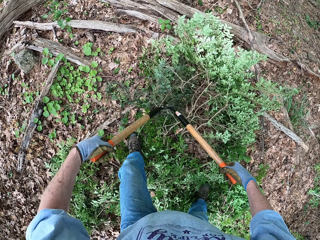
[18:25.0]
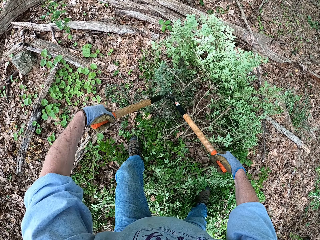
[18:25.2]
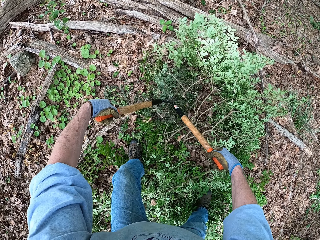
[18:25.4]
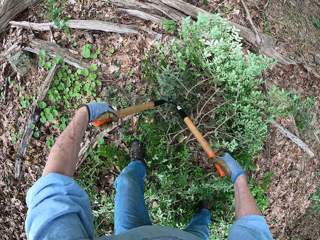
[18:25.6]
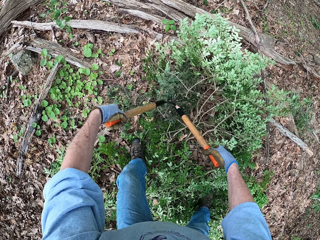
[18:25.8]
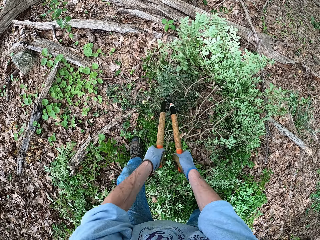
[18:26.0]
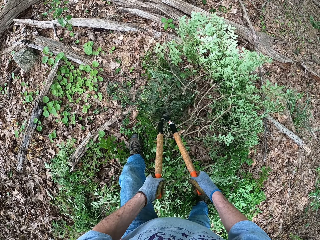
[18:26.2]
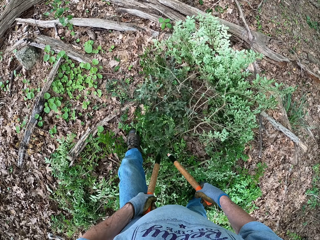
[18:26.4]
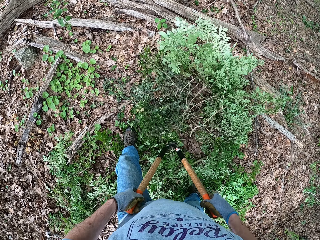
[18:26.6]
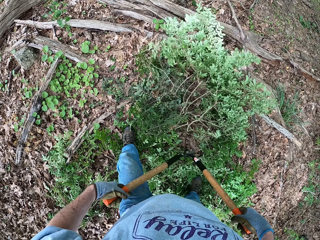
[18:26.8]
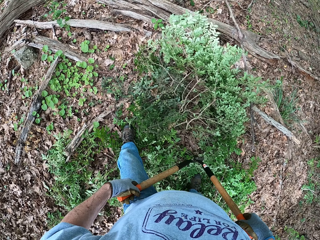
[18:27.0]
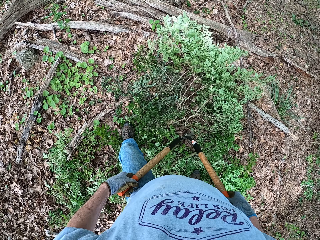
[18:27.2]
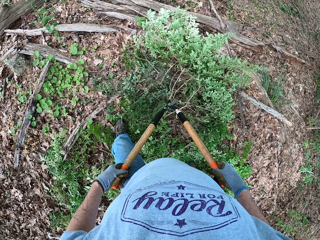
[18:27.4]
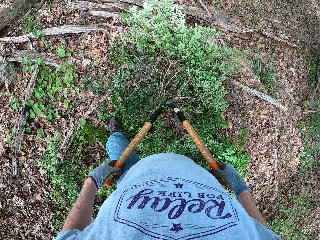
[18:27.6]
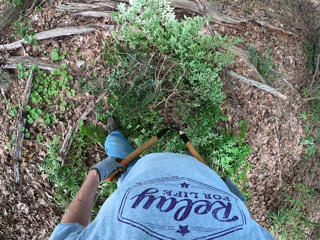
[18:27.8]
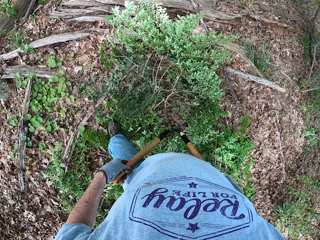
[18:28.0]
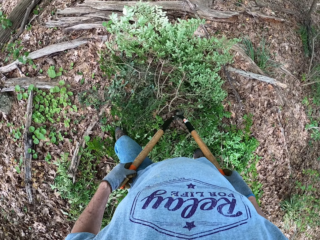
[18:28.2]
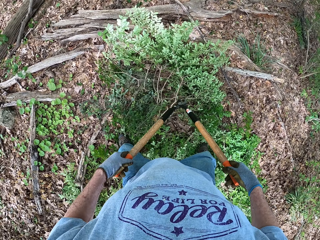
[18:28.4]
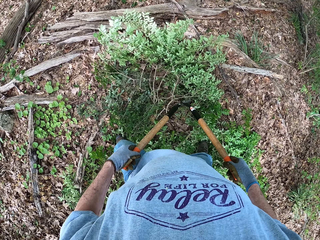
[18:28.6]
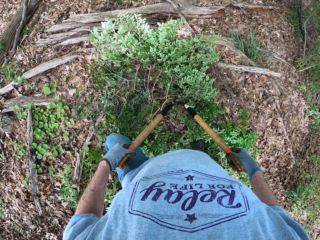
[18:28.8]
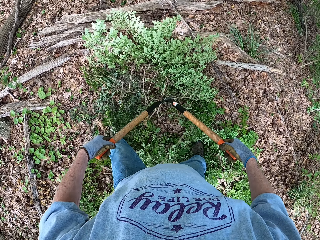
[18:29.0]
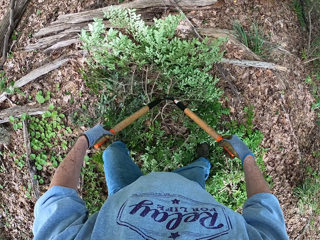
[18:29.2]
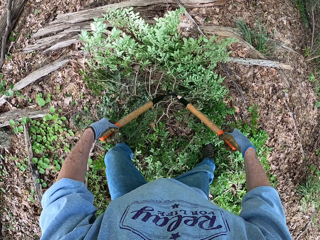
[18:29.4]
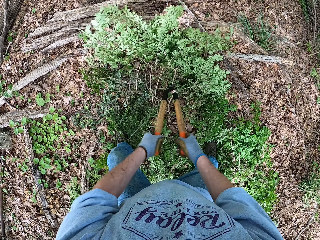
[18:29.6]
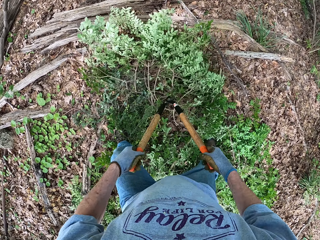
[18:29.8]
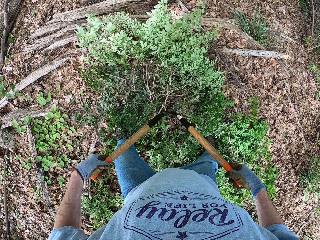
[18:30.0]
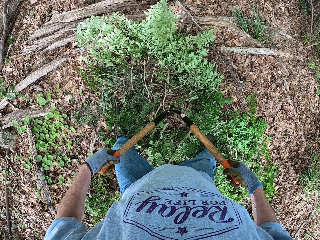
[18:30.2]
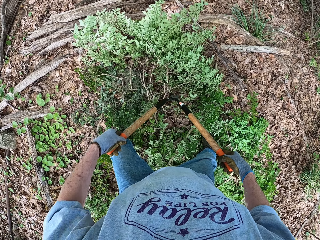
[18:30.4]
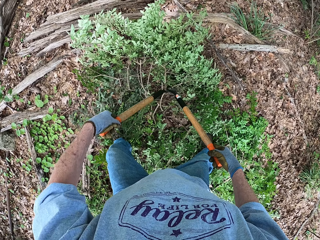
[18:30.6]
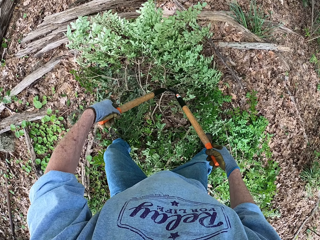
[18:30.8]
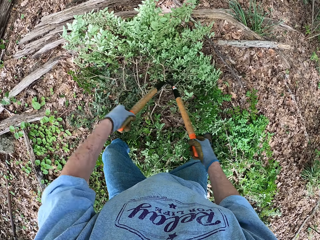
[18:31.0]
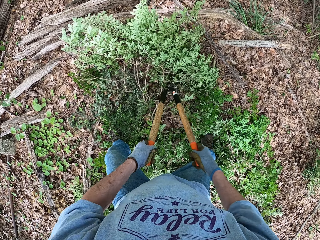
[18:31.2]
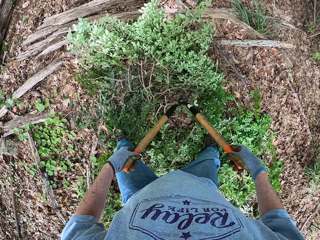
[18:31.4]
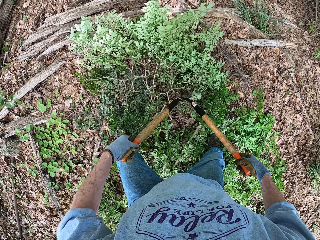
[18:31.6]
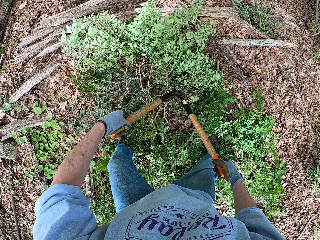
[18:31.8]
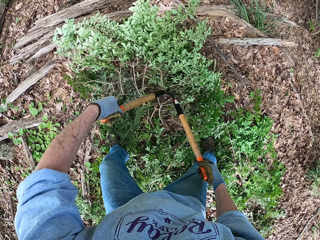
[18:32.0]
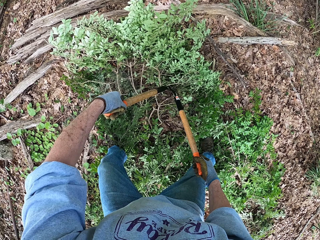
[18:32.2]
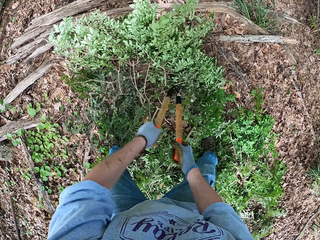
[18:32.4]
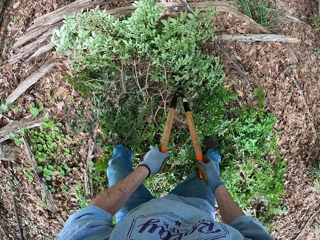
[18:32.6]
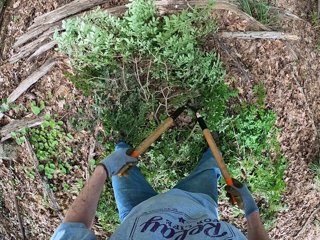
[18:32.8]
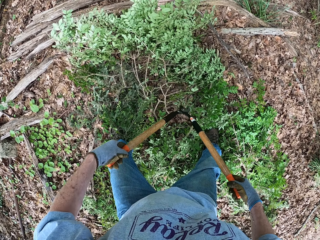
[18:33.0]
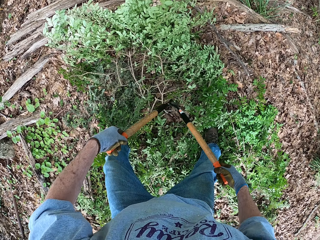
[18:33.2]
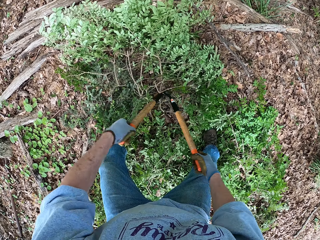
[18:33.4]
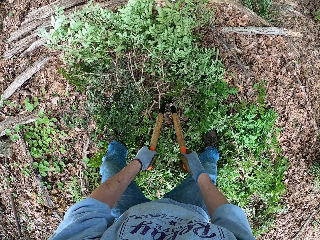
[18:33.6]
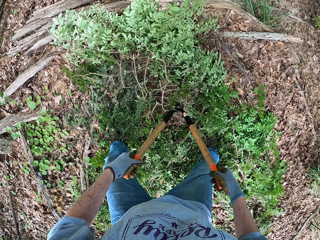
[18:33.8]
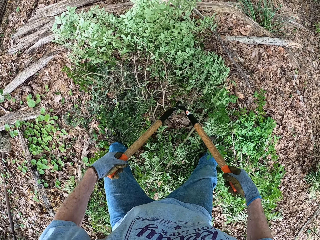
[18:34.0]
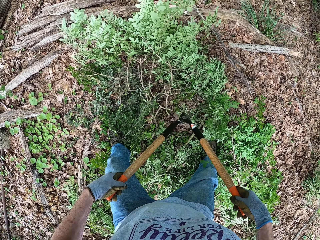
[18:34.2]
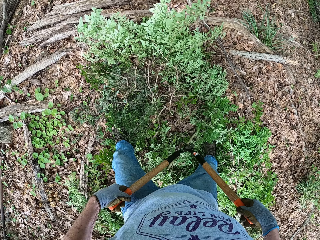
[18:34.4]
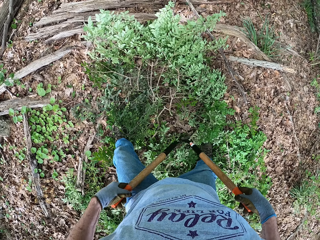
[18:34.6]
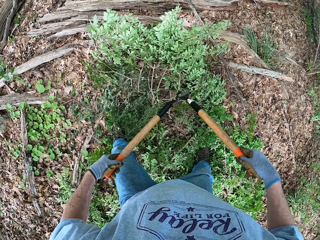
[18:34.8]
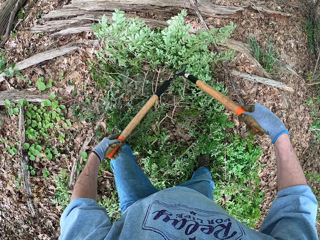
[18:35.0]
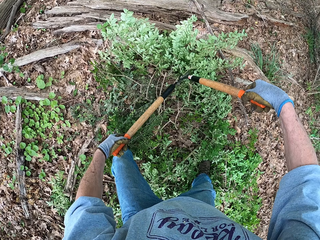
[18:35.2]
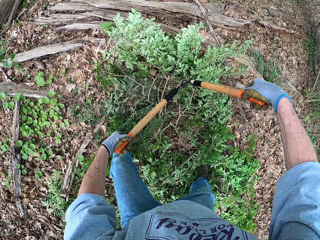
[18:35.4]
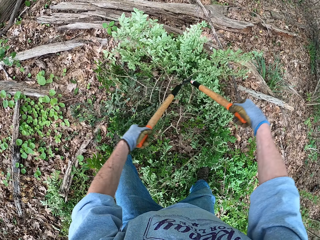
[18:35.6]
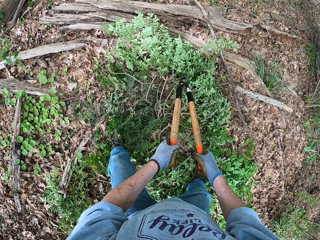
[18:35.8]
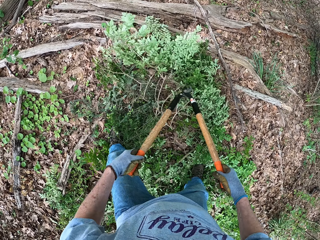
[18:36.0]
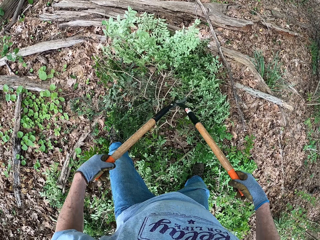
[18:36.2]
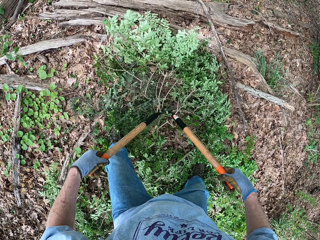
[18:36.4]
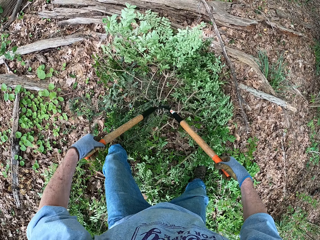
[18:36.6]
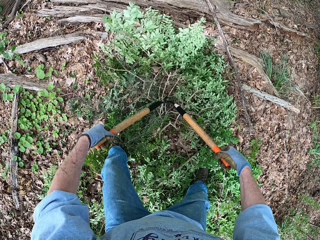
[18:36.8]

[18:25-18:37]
The camera wearer looks around the garden. They cut the tree plants with the pruning shear.

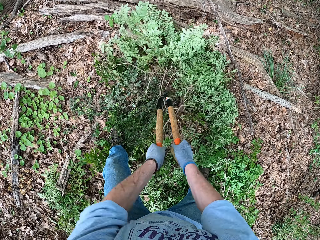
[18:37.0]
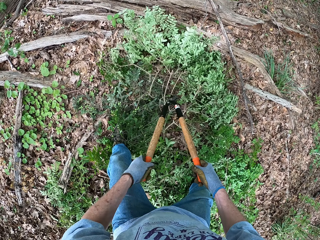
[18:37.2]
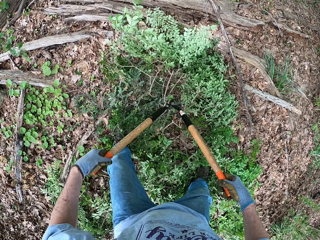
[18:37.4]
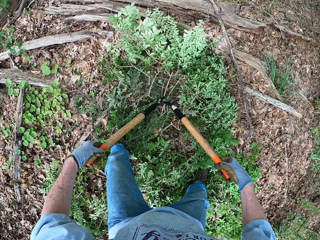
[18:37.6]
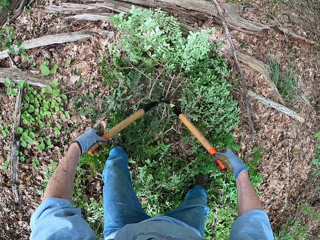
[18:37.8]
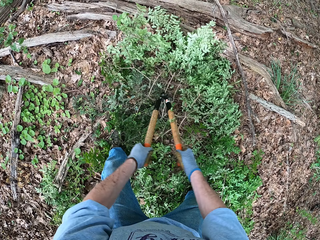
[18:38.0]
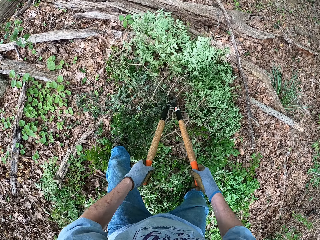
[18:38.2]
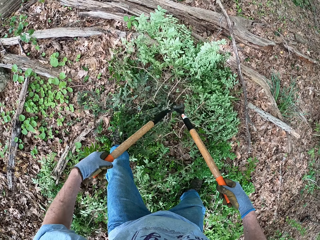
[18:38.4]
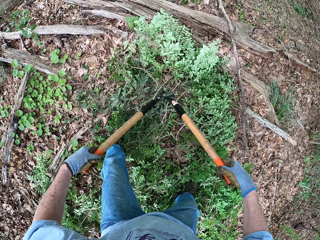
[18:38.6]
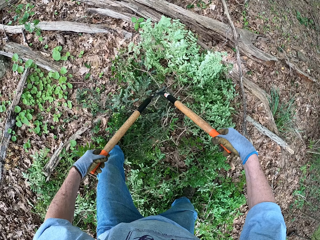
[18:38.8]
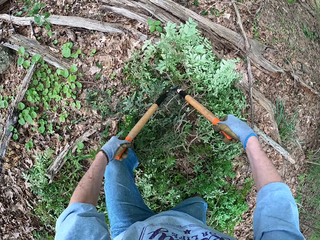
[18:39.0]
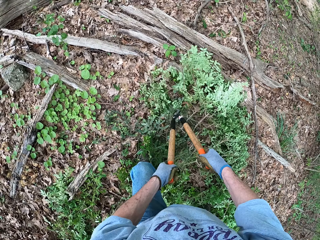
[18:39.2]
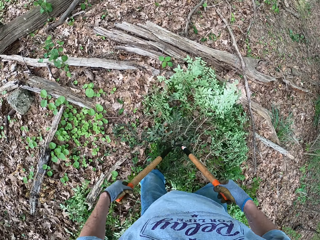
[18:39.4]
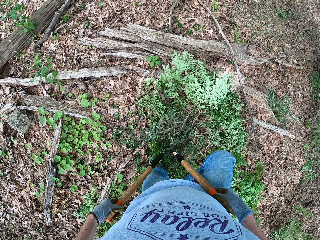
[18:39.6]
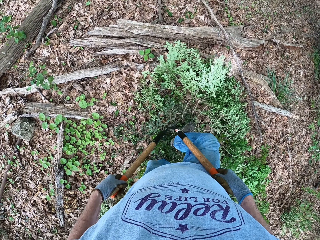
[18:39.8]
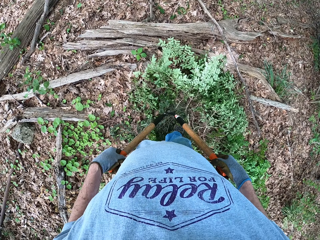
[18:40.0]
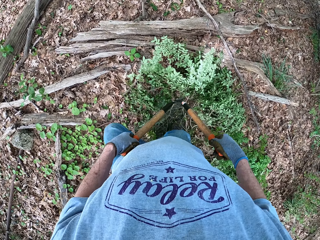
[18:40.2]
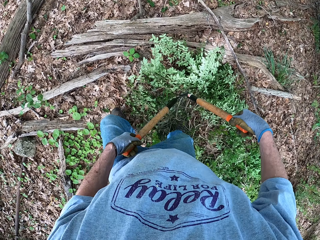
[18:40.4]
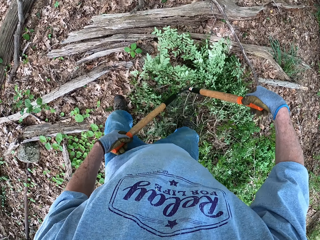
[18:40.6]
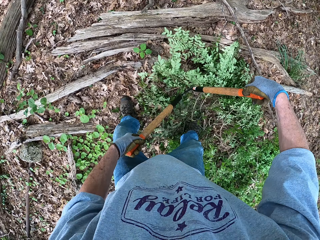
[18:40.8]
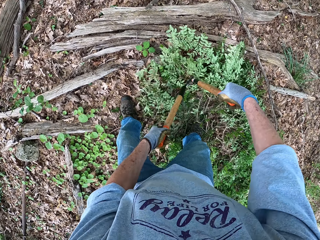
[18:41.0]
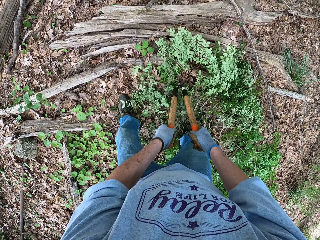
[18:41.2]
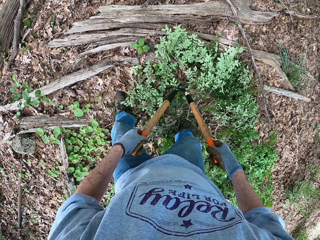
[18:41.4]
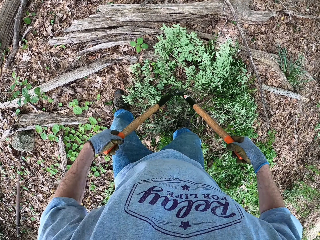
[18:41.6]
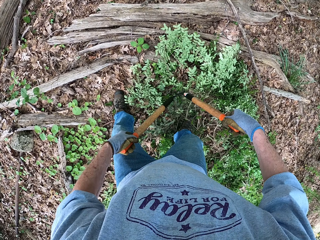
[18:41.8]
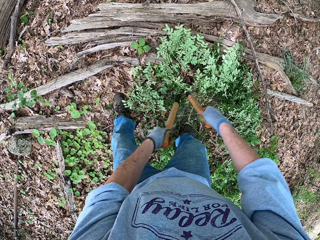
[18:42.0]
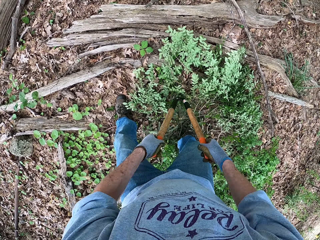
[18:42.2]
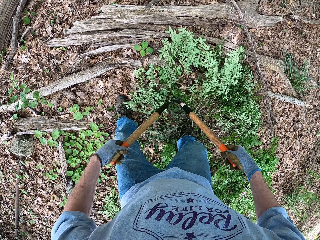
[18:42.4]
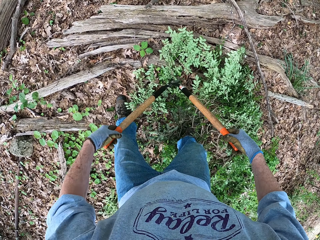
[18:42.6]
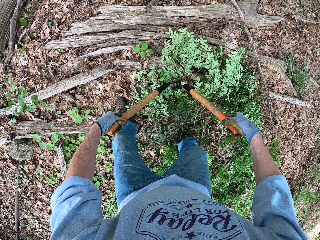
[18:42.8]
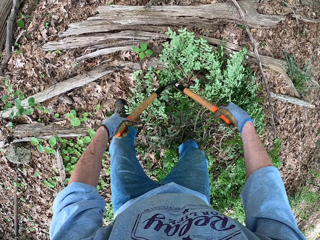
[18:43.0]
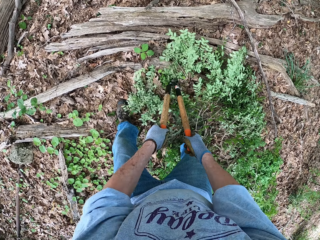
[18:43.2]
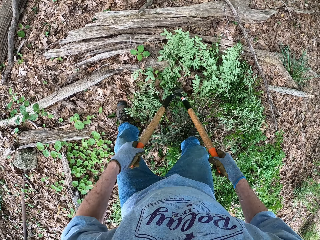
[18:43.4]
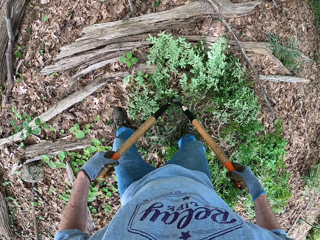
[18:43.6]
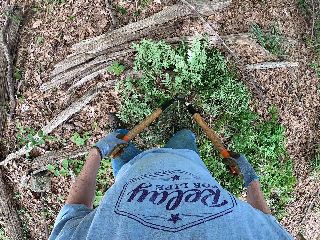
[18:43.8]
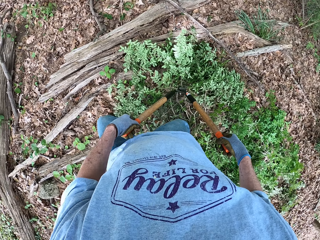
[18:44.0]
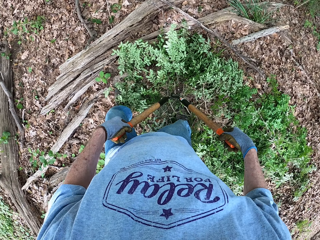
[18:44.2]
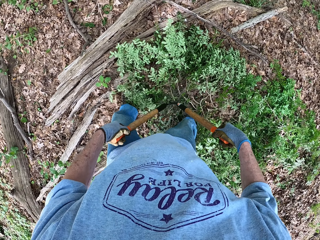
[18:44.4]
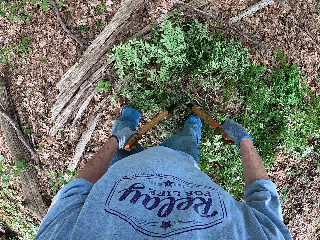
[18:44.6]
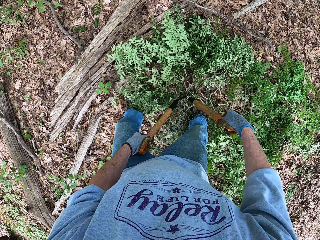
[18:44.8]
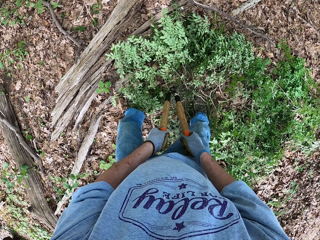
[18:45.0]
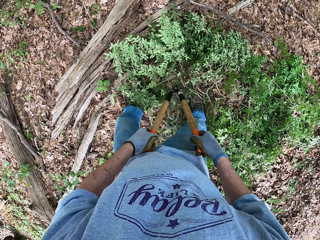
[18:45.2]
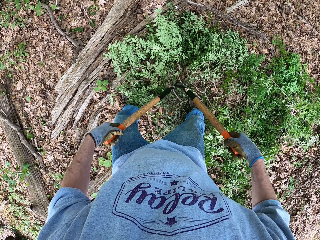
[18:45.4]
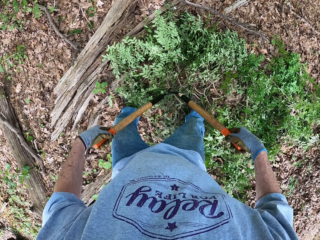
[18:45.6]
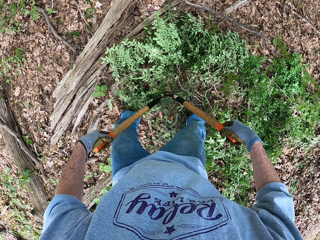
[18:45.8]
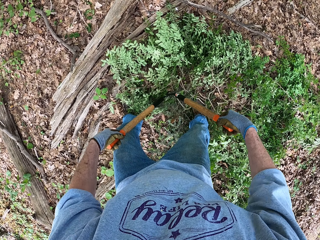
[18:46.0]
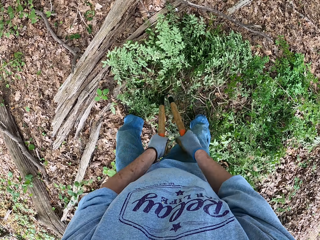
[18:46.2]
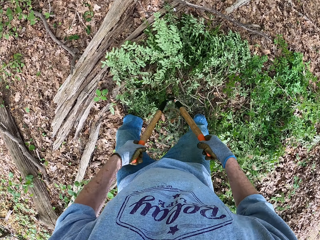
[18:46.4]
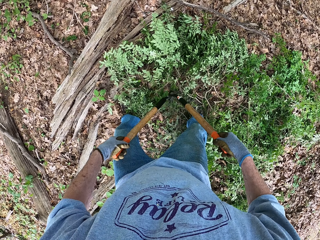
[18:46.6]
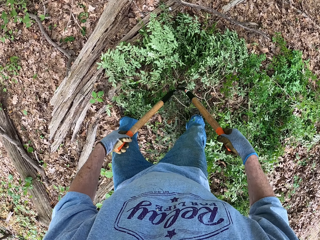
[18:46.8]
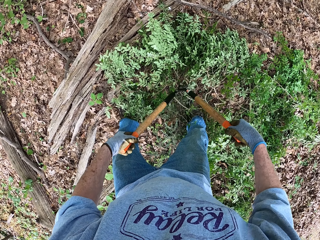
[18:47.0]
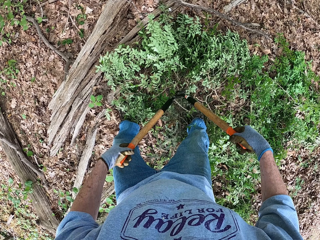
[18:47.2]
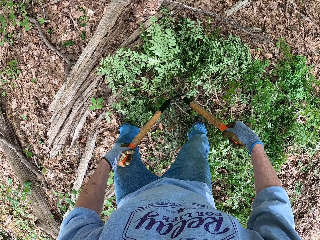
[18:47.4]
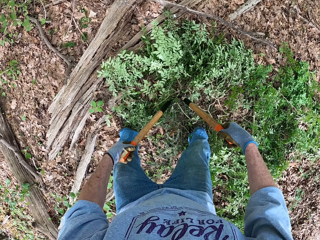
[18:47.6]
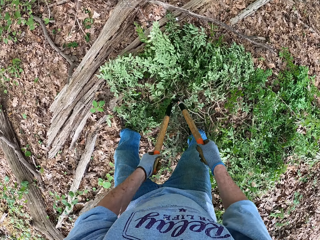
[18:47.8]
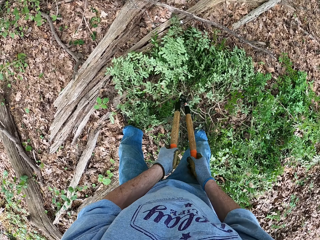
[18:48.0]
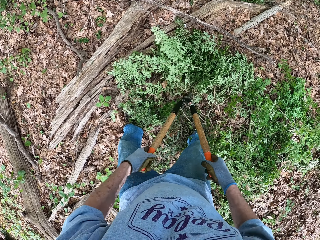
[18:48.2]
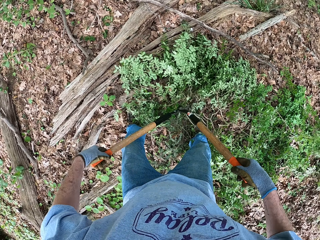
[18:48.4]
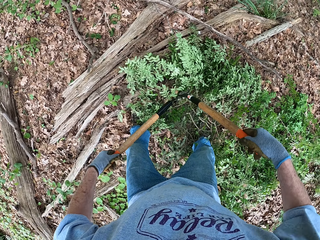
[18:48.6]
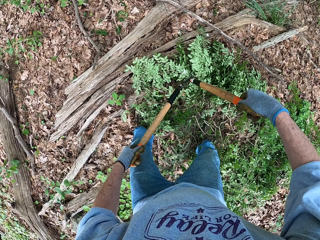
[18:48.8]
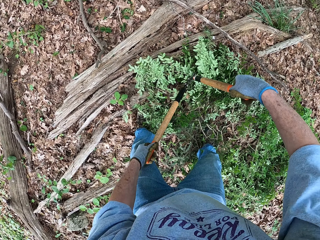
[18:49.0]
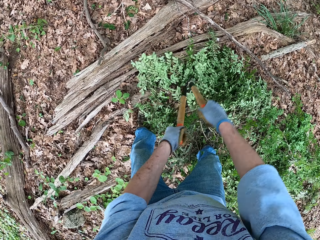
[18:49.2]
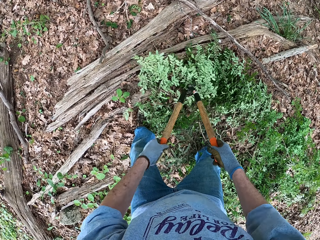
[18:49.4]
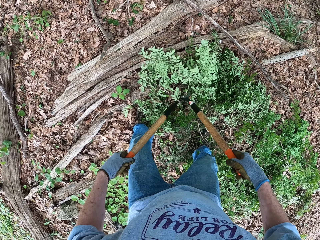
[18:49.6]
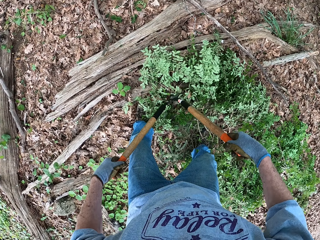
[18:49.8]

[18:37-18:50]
The camera wearer moves forward with a pruning shear. They cut the plants with the pruning shear.
